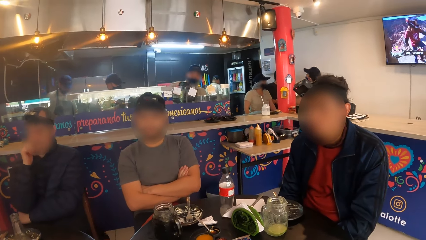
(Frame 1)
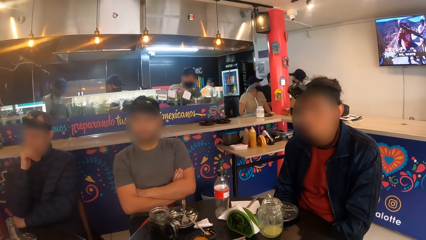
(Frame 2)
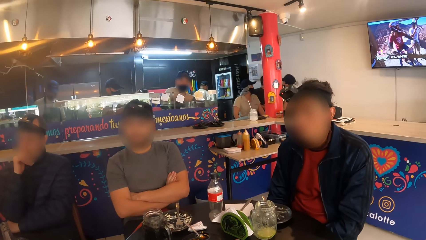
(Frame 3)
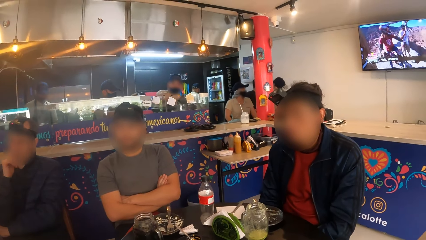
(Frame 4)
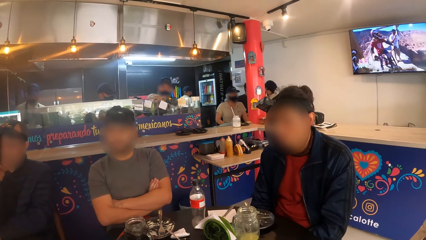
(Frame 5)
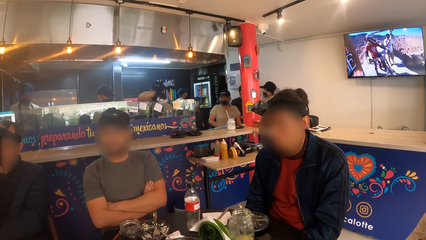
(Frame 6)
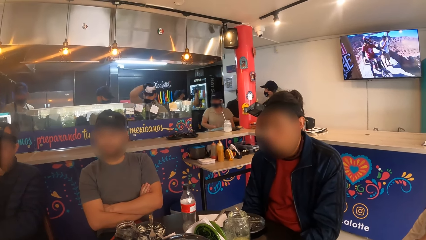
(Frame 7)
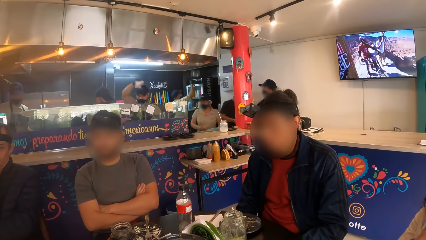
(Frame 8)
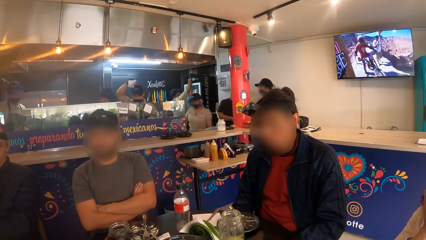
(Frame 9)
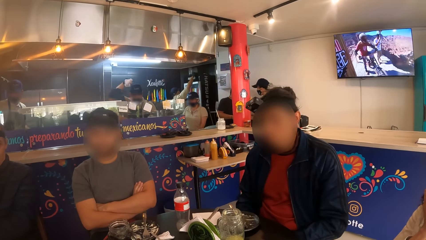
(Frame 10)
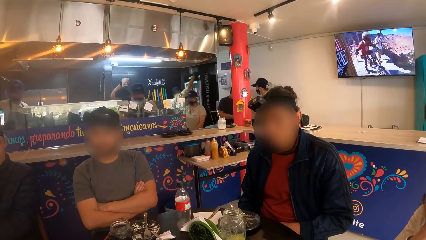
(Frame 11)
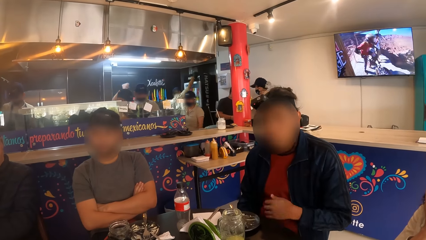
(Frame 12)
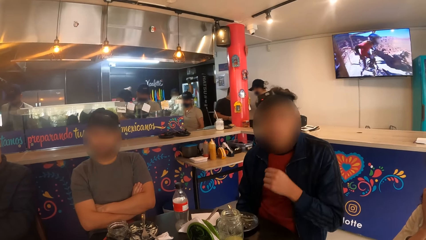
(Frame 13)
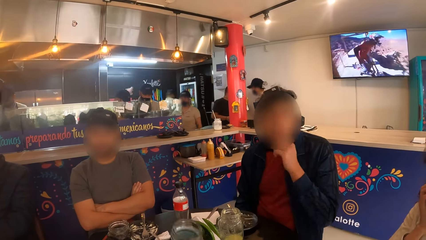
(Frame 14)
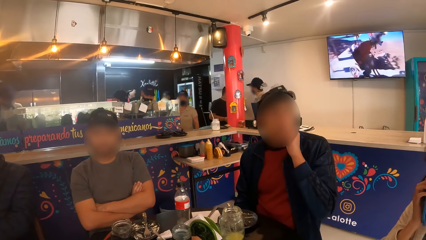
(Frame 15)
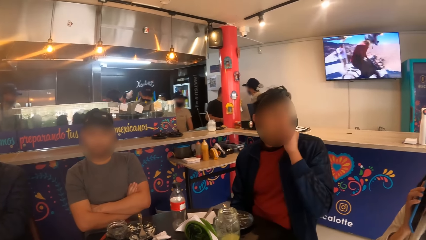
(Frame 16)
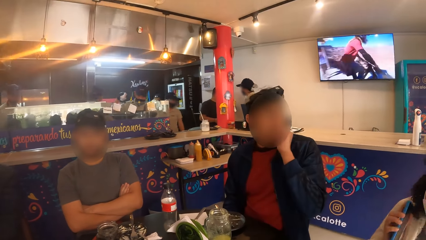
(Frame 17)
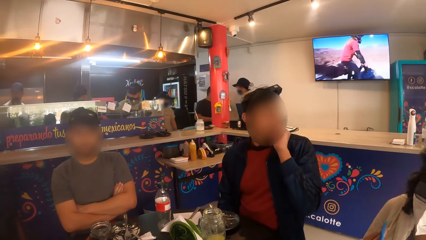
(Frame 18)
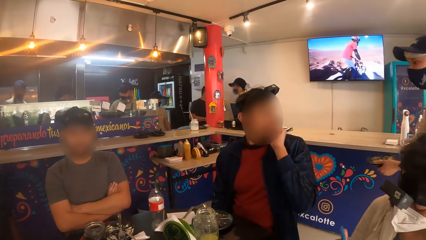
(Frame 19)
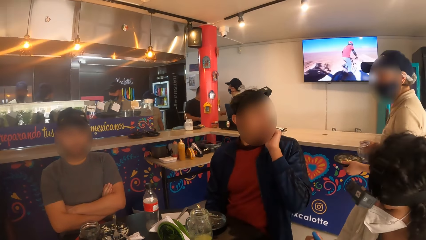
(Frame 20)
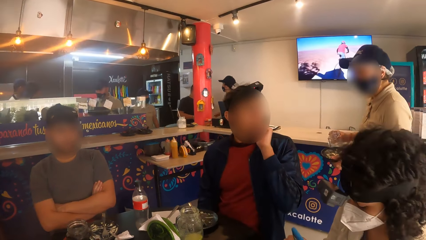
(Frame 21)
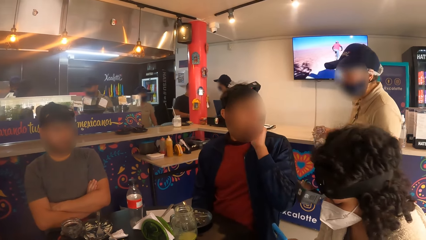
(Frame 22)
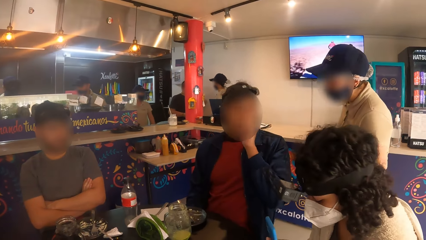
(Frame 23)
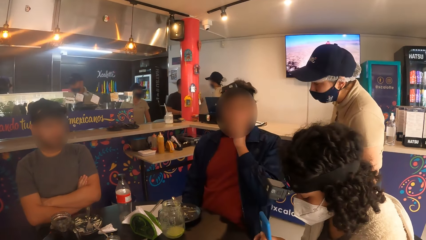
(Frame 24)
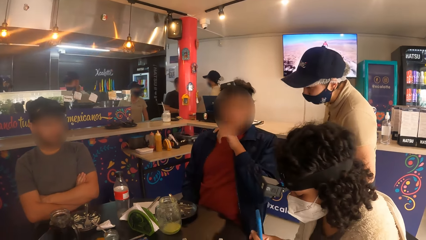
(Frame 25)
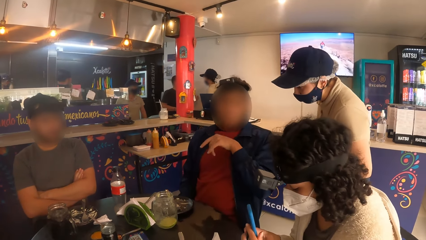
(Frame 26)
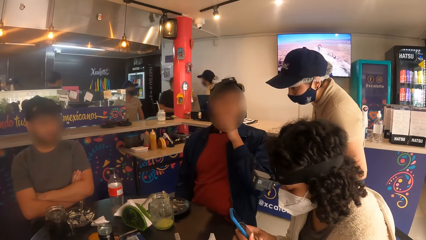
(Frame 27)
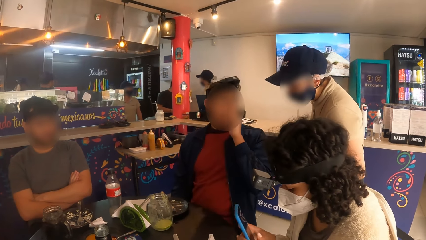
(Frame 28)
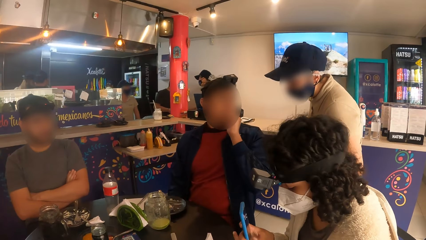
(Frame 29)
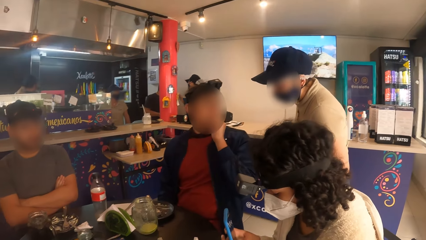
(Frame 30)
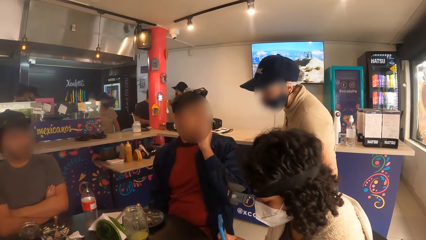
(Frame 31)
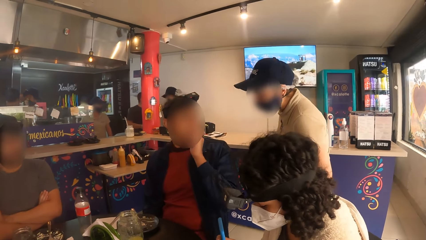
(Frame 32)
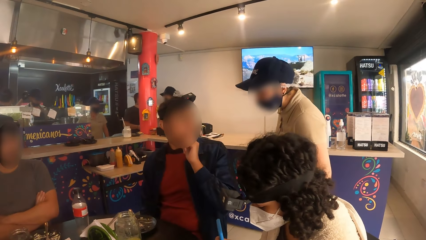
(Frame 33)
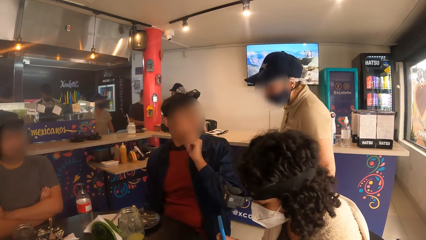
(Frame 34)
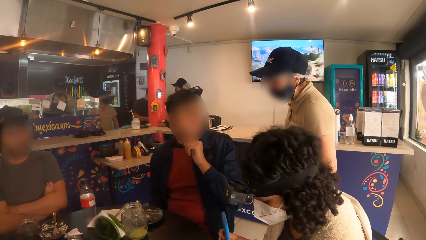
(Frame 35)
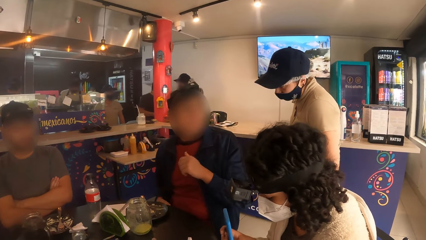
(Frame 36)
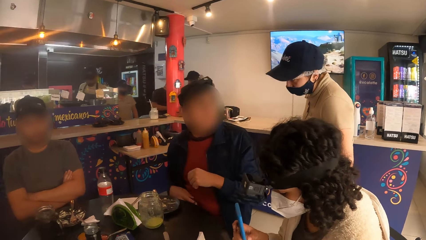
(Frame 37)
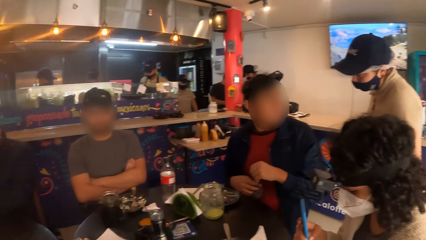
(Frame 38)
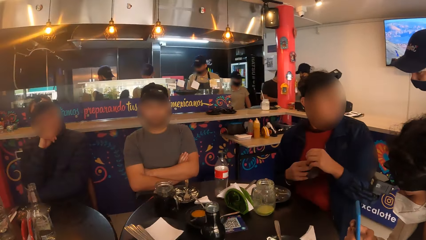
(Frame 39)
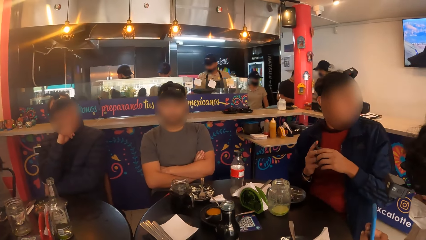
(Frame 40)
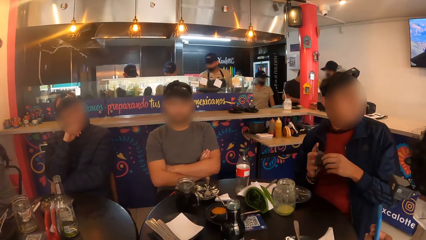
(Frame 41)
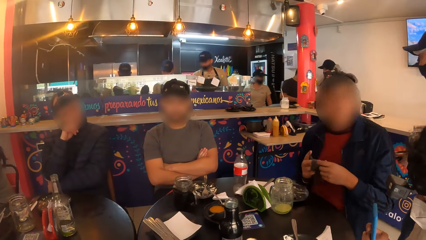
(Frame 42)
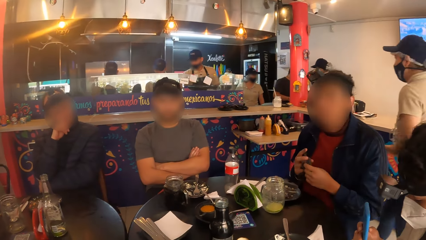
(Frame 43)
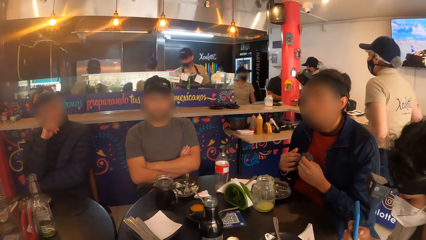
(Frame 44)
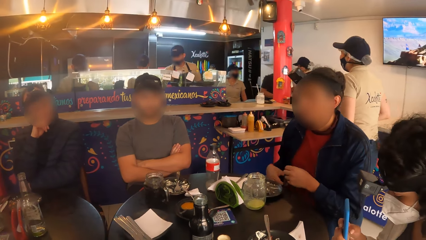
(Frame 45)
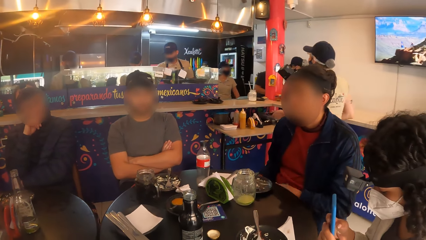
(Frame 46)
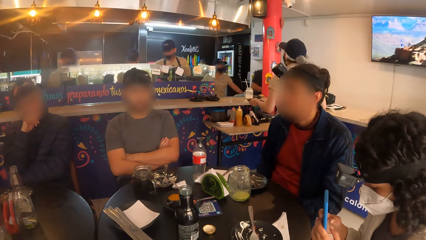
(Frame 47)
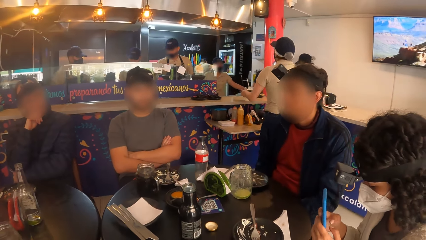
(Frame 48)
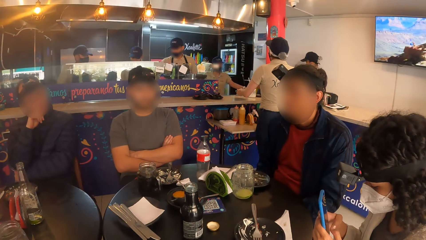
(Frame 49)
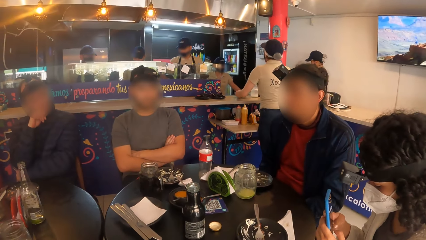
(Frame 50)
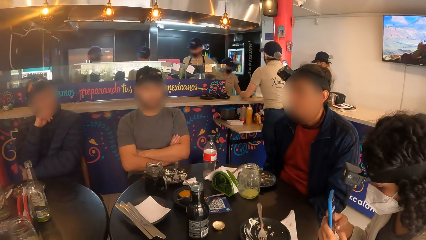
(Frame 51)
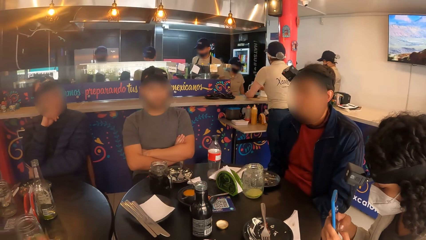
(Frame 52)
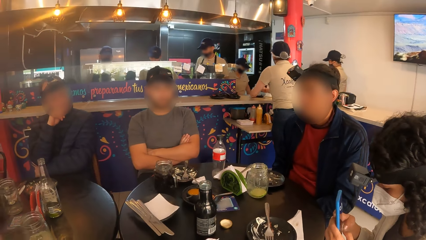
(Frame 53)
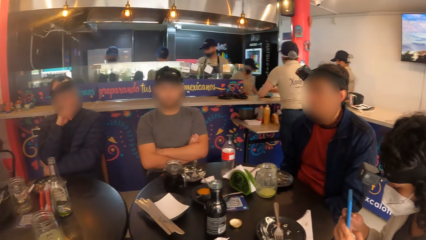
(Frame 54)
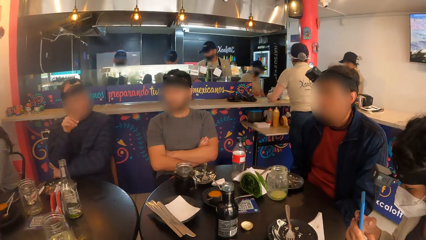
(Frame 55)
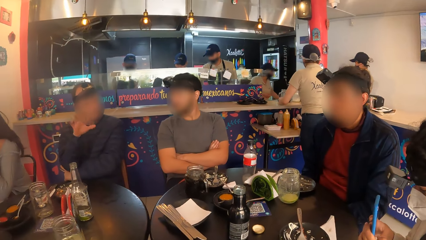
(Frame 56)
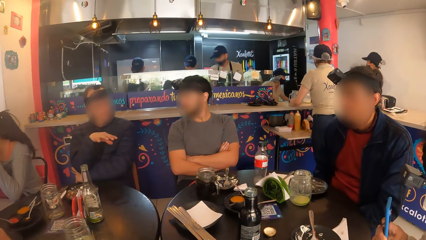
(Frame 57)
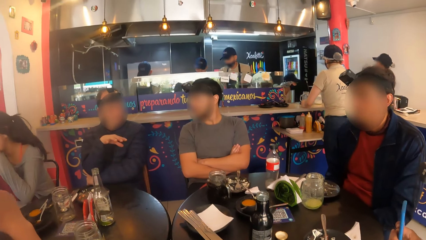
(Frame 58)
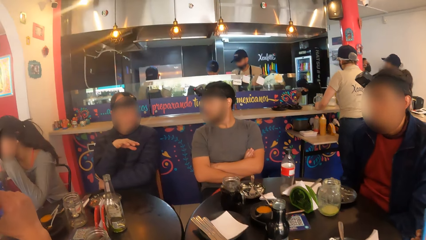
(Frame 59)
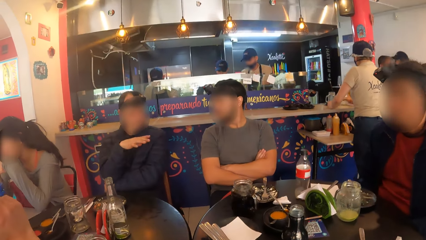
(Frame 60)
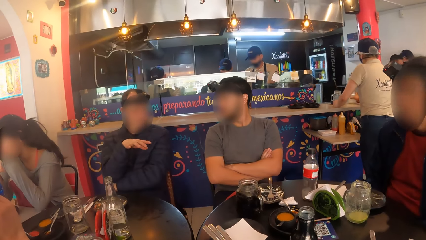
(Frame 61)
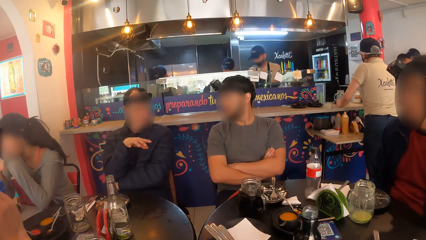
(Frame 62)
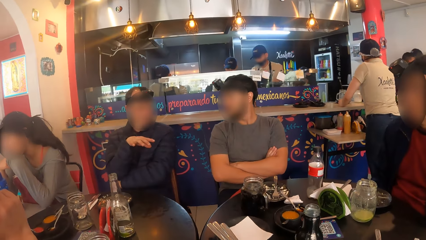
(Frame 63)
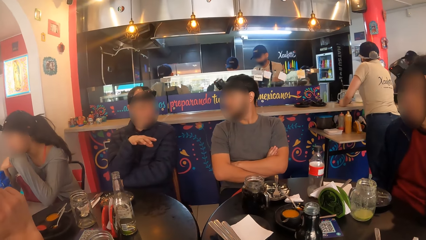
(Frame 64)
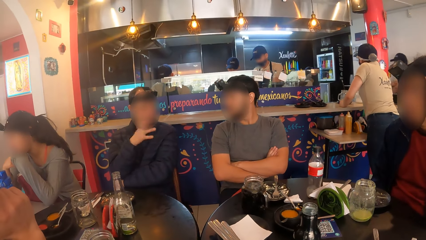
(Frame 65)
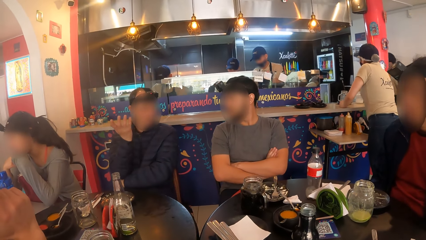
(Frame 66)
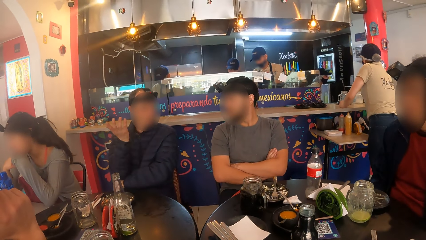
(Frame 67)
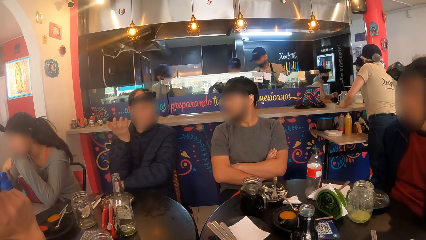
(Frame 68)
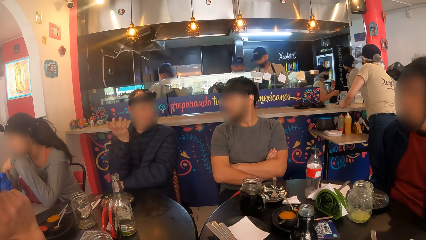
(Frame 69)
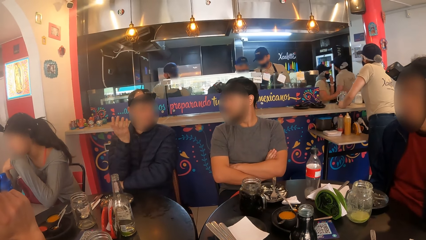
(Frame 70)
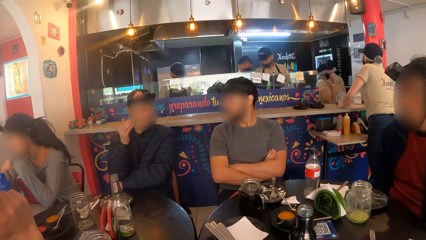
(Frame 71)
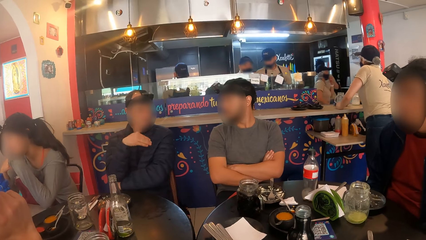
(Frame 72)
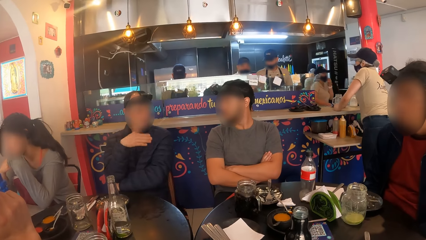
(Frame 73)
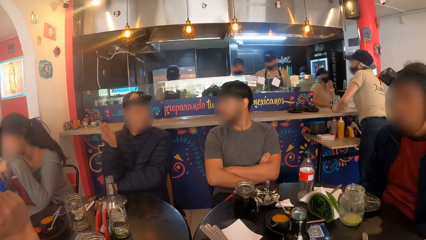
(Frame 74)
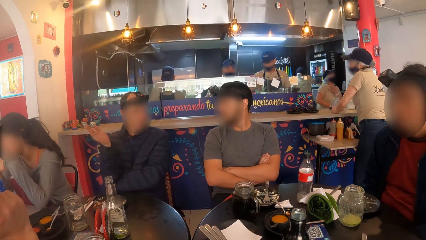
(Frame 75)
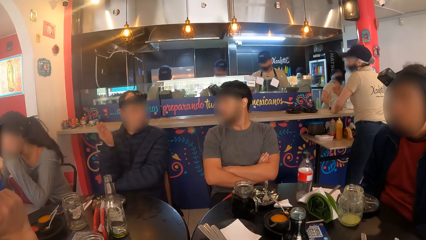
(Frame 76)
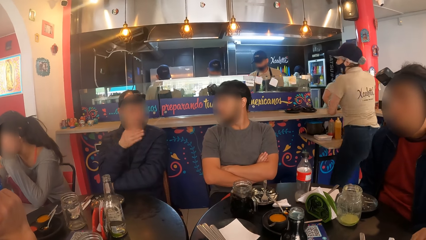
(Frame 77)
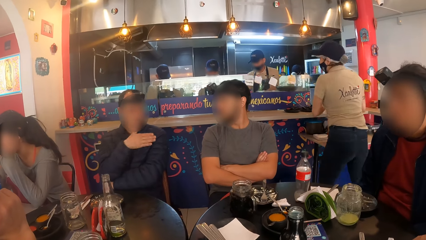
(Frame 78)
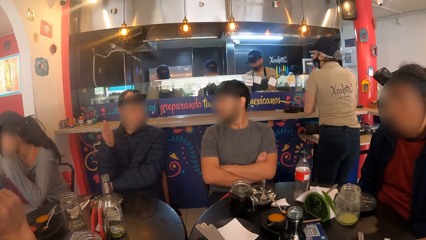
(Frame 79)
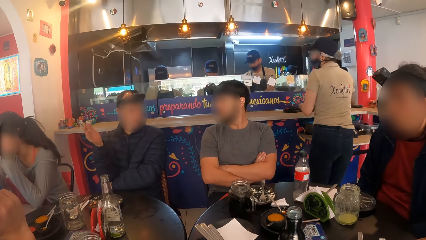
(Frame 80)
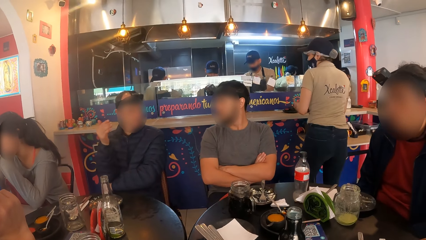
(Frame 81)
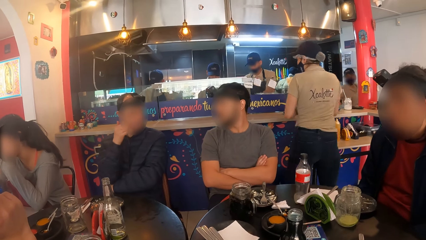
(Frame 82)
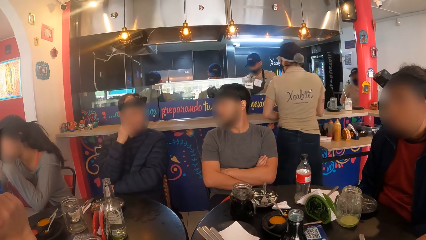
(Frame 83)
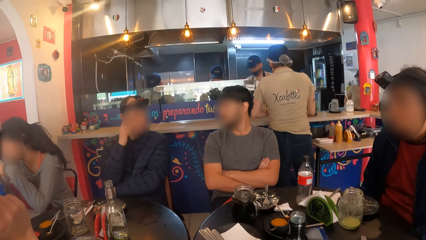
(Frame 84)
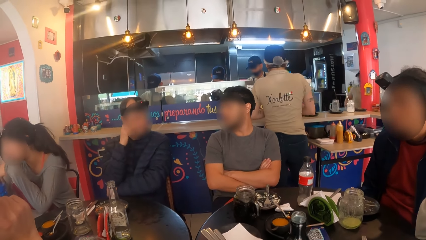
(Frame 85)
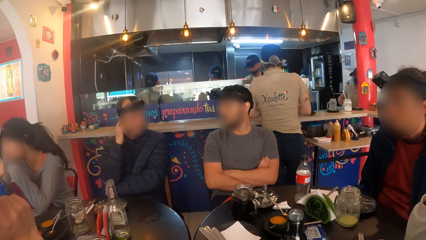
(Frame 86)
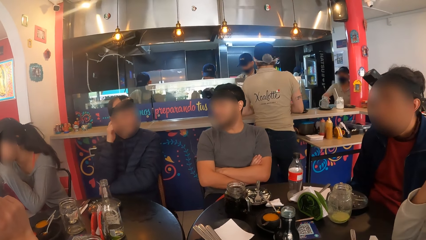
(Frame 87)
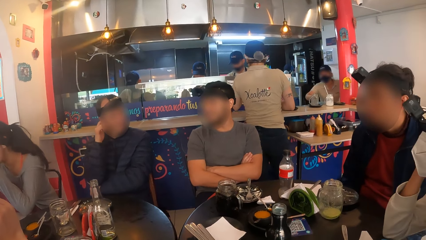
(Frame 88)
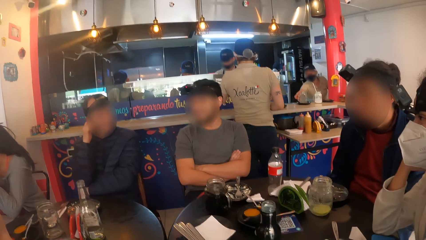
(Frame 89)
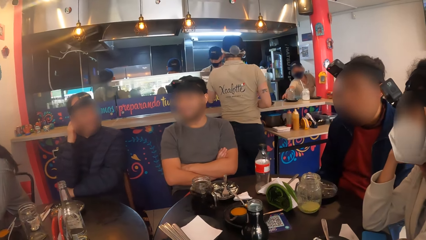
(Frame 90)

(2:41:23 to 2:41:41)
A person touches the chin. The person interacts with a waiter. The person talks to the waiter.
